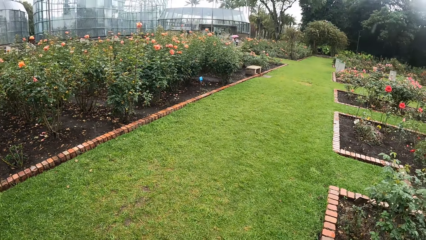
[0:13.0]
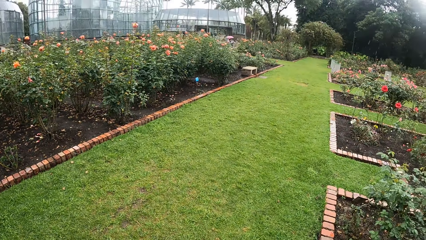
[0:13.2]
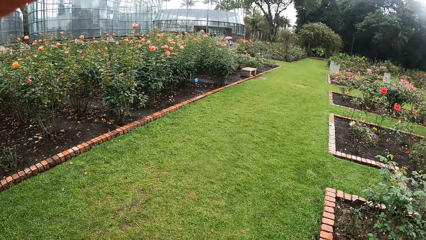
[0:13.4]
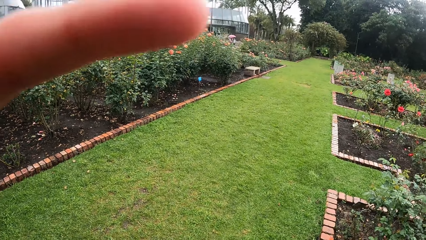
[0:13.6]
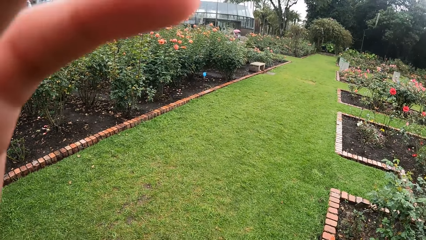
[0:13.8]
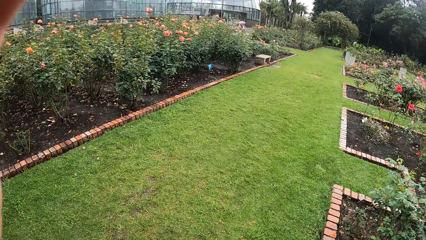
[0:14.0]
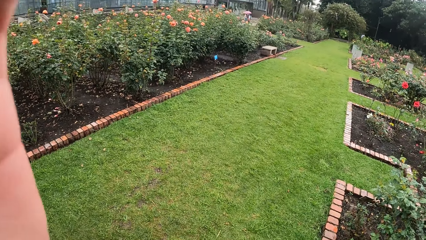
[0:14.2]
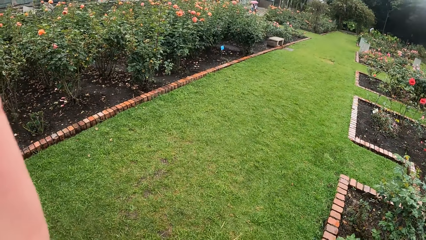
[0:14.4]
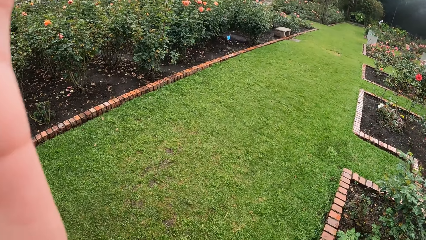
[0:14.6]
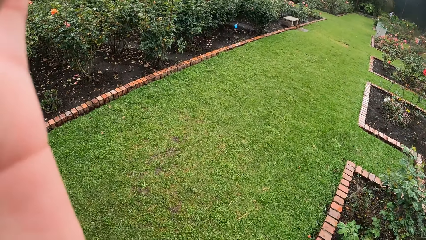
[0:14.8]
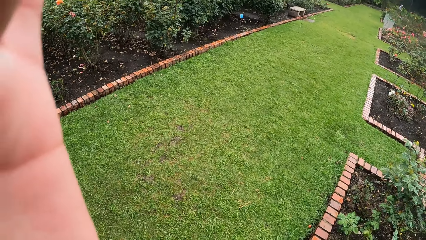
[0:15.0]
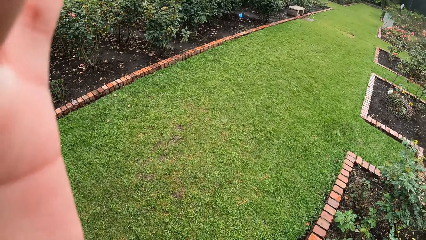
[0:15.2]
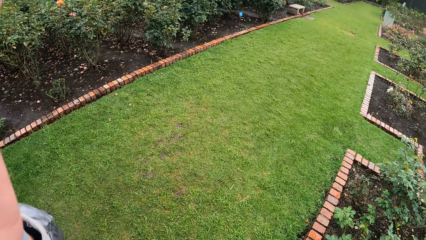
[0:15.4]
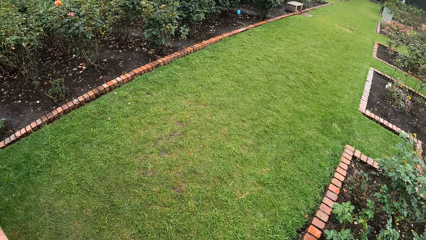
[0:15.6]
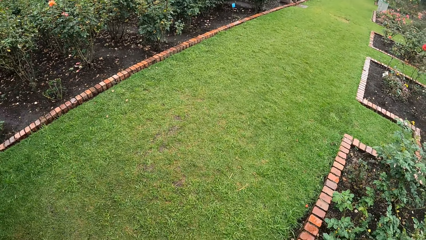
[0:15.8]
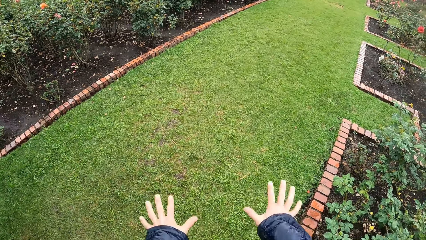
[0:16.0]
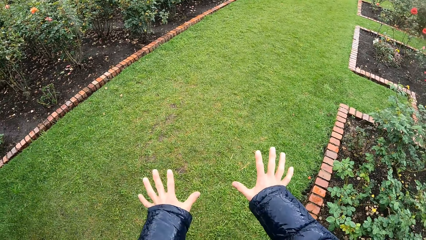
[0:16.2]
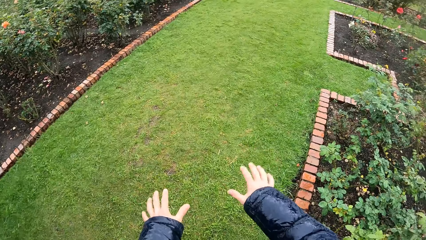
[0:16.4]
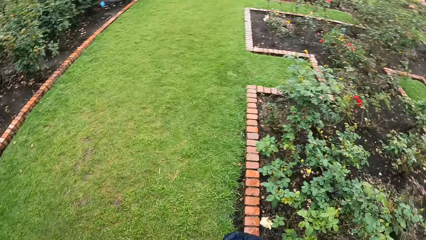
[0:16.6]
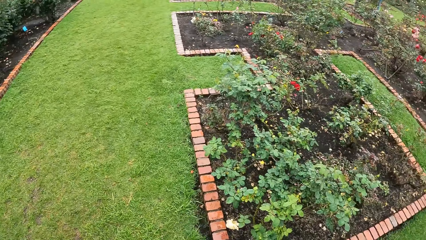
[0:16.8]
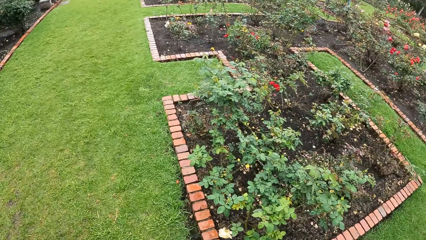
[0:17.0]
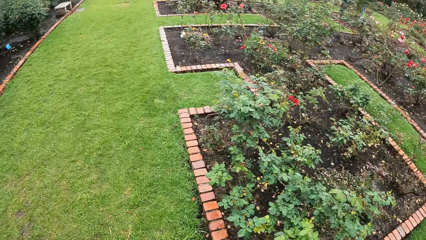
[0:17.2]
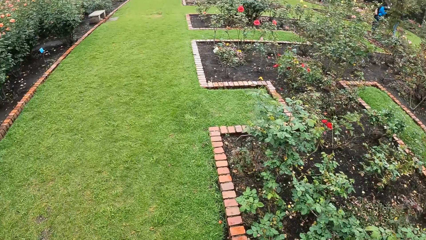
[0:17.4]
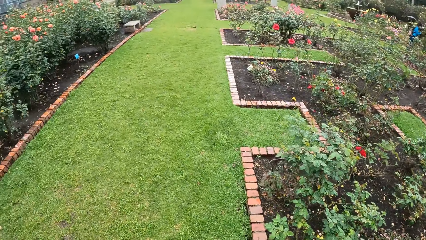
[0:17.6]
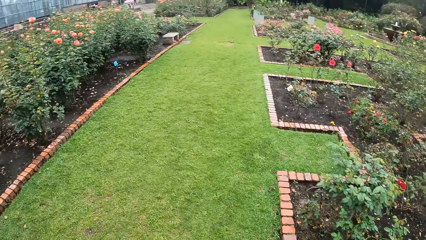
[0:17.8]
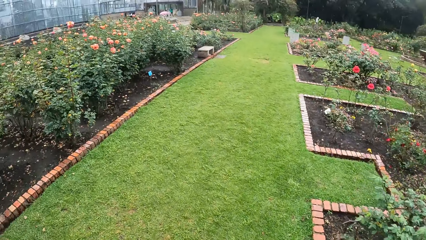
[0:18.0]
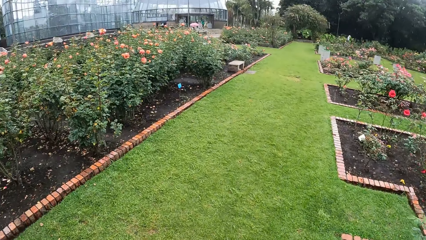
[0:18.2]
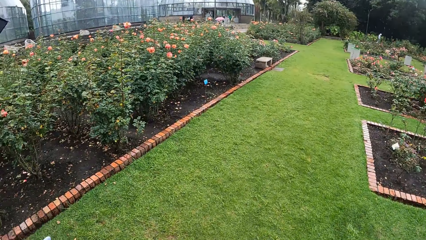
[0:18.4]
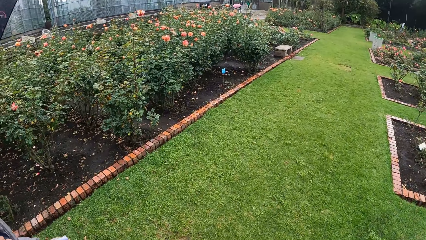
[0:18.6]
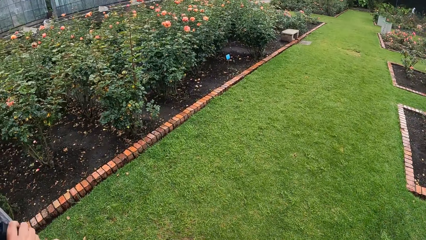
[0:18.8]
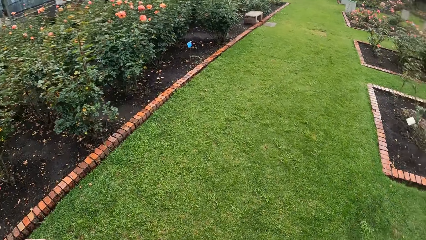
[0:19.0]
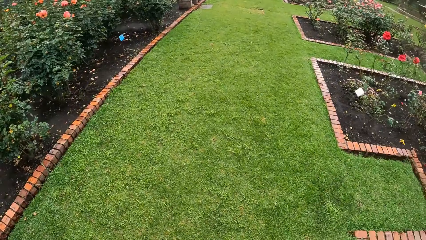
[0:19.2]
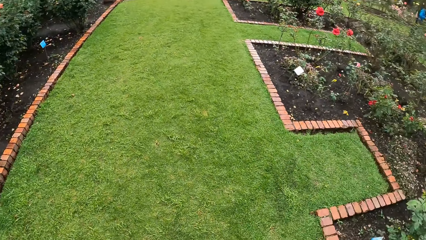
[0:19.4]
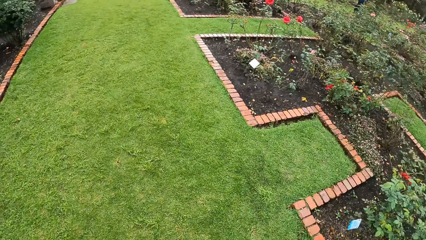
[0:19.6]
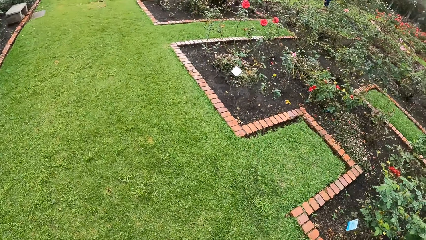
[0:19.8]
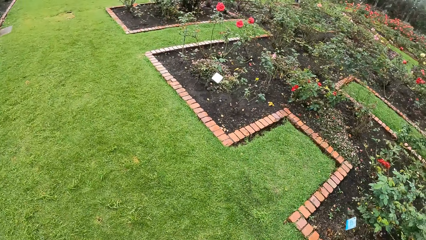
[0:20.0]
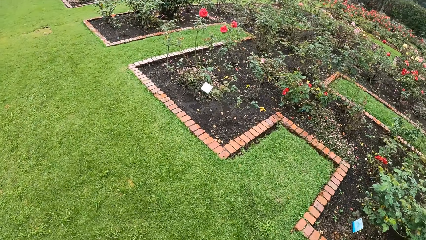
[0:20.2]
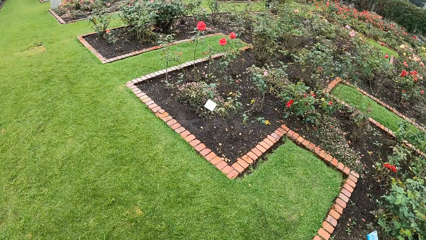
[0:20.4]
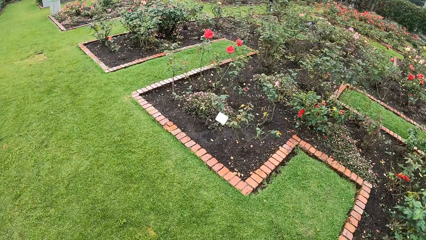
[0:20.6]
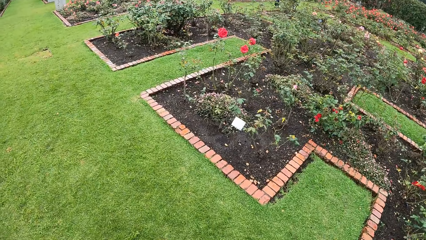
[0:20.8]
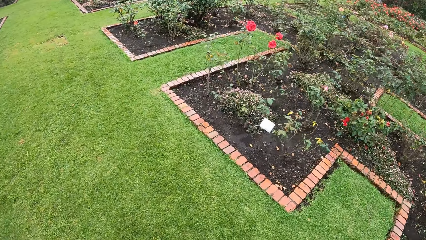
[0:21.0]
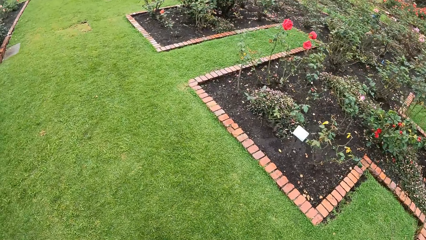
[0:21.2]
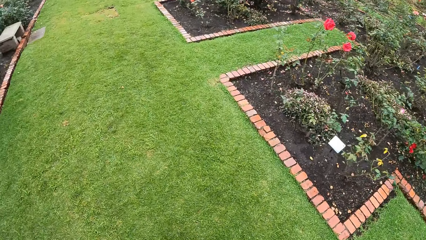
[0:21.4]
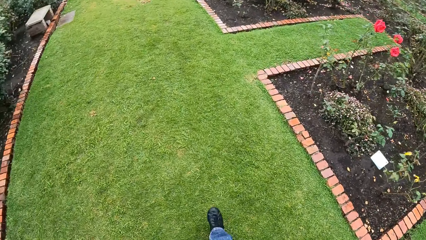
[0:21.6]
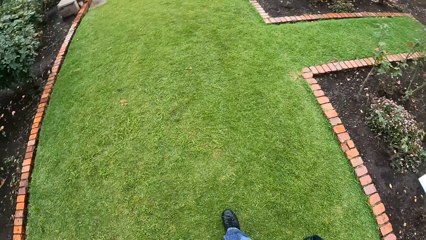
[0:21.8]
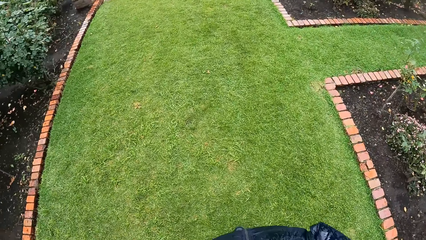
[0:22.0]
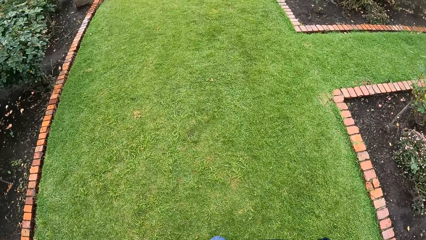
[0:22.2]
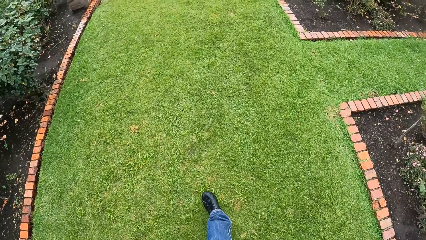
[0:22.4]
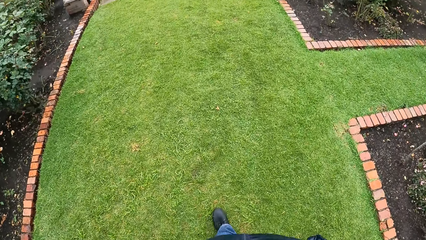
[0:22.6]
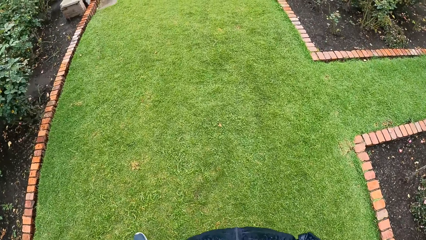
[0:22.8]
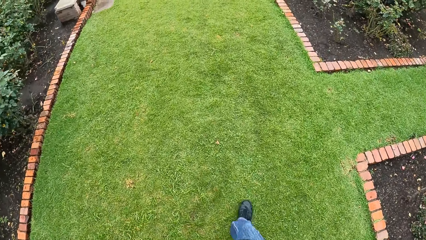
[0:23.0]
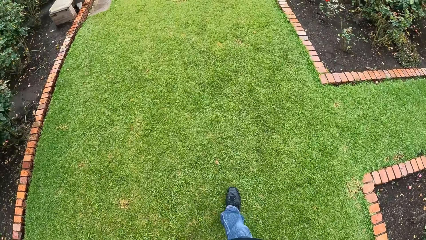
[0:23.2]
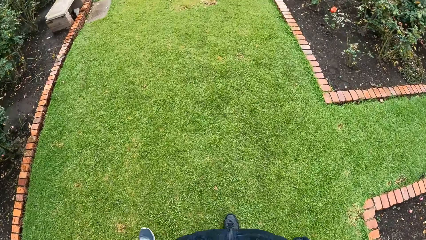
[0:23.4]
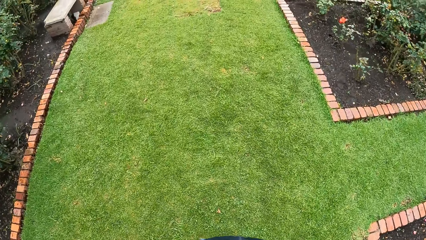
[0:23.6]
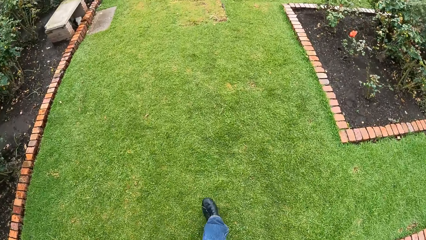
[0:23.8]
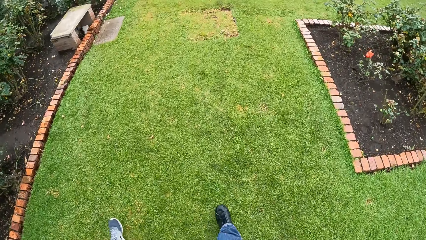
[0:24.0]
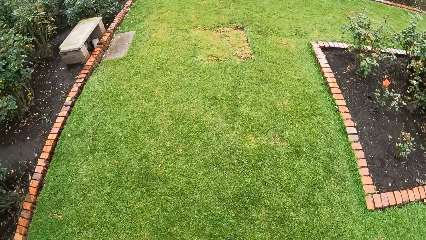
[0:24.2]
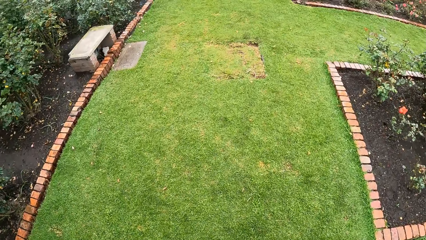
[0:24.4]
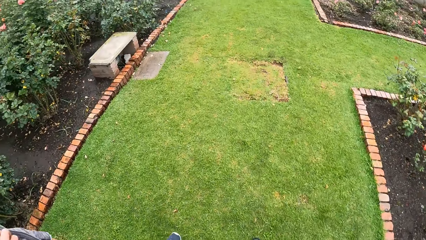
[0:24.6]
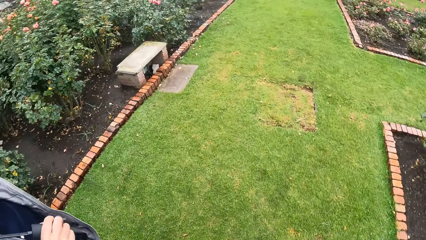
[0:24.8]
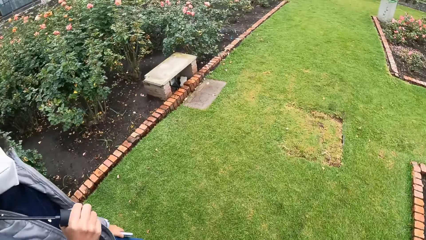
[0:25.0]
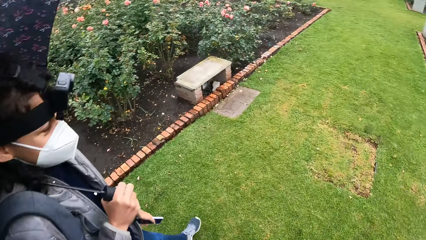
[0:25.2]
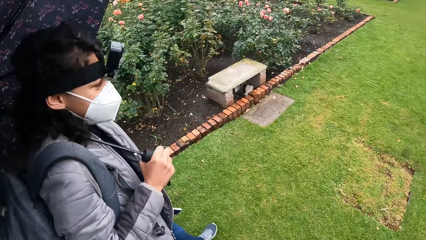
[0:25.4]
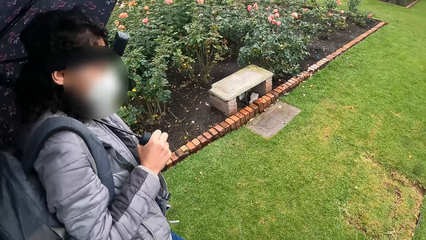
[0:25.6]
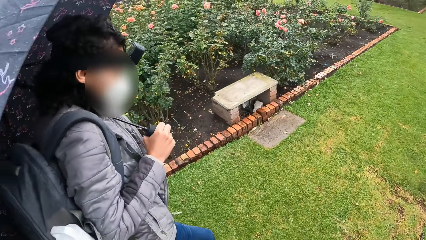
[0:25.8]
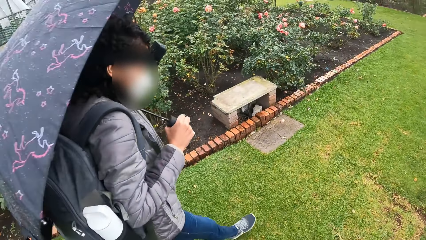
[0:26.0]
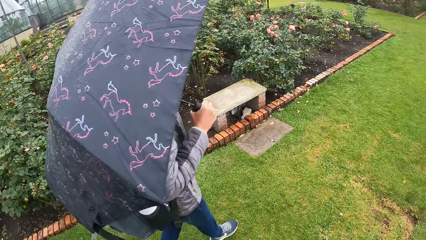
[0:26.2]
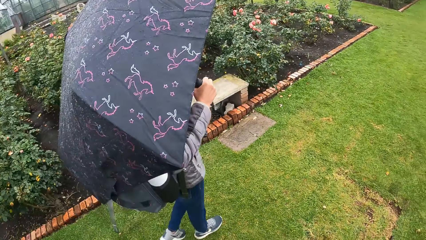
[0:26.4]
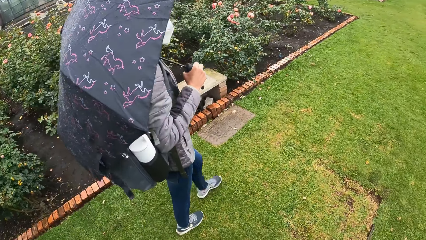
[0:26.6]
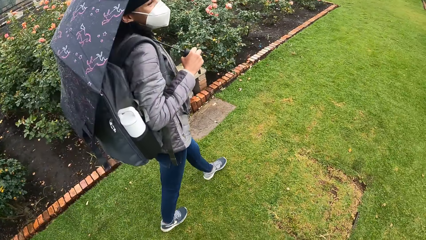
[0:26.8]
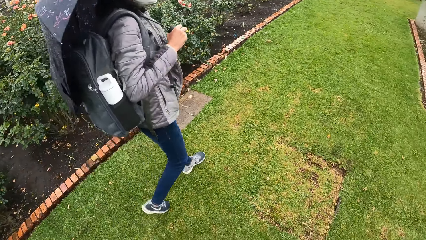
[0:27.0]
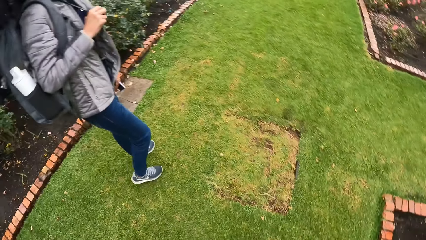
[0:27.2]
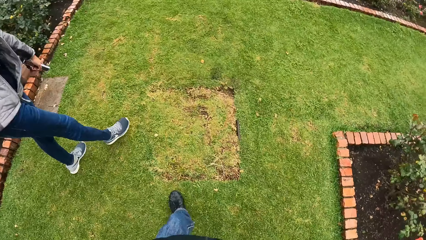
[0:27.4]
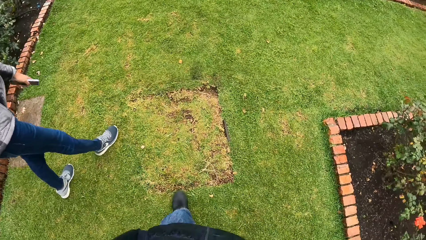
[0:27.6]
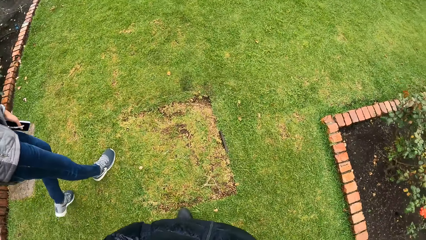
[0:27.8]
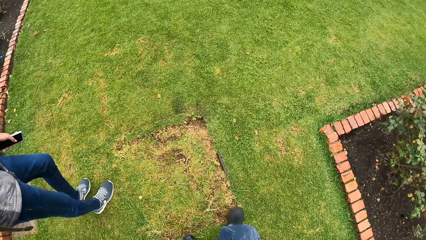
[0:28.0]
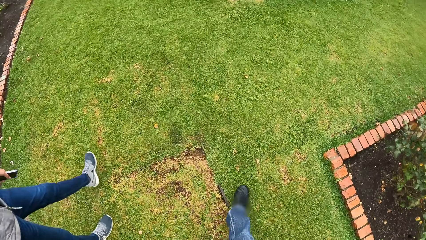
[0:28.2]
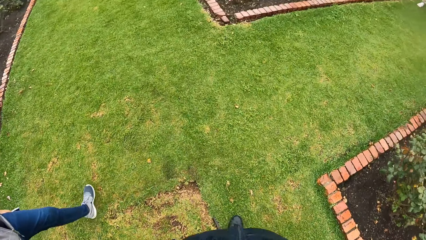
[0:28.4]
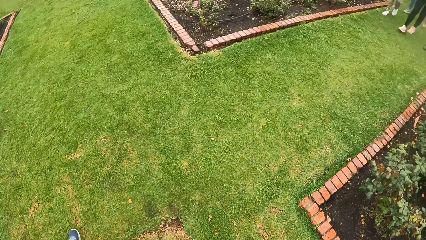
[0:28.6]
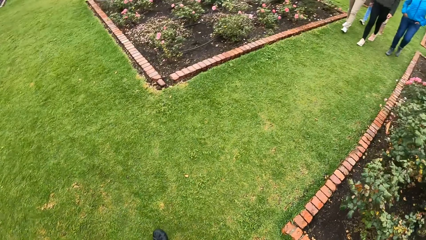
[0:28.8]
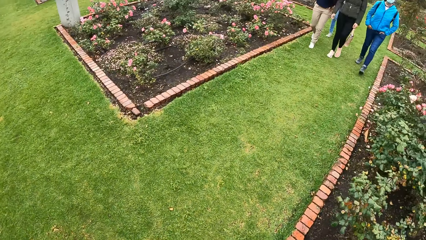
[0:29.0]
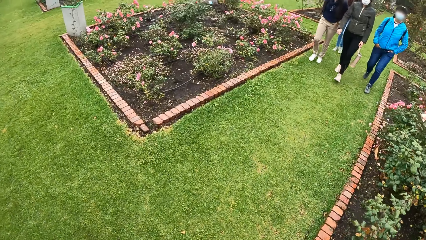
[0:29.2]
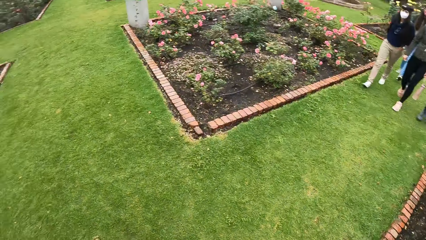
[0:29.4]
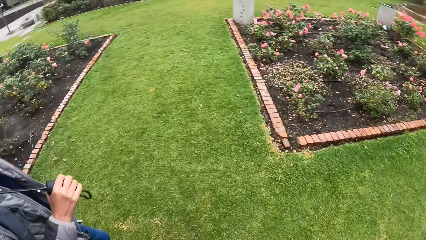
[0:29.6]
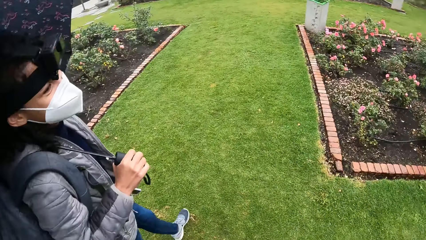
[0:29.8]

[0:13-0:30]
The camera wearer touches his head with his left hand. He fixes the camera. He walks on the field. He raises his hands. He walks on a lawn with the woman.
